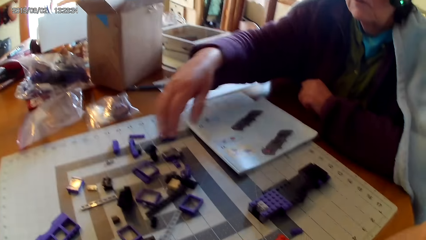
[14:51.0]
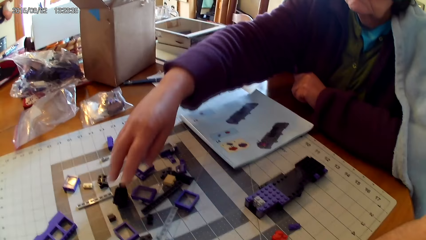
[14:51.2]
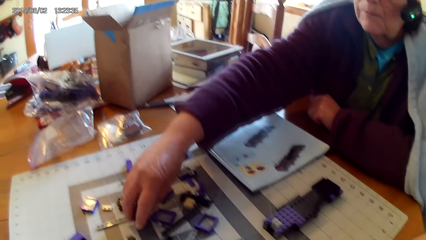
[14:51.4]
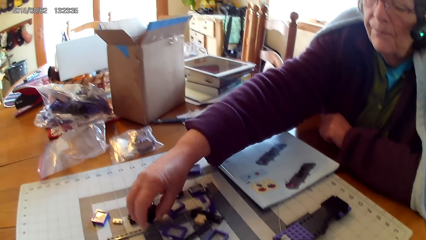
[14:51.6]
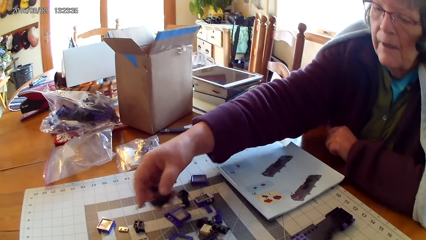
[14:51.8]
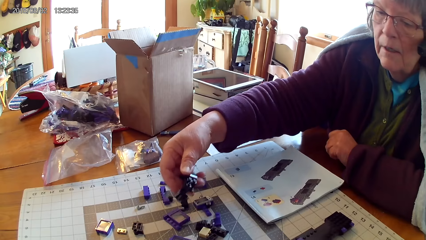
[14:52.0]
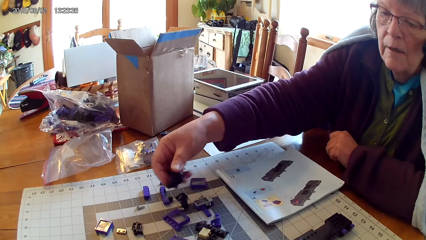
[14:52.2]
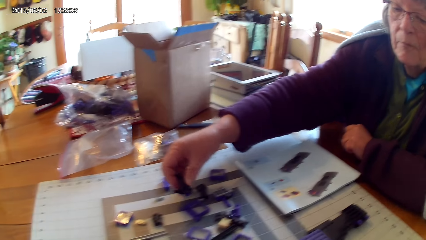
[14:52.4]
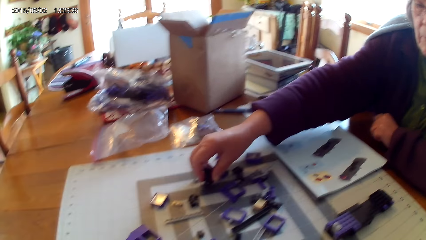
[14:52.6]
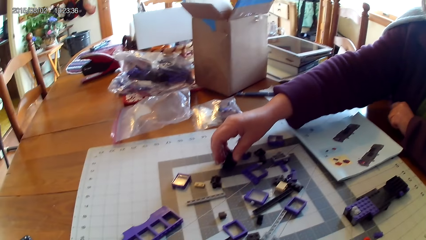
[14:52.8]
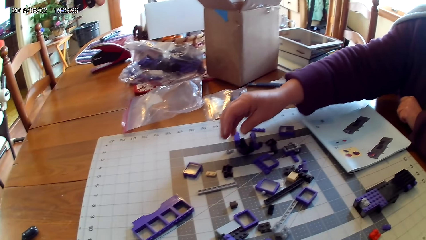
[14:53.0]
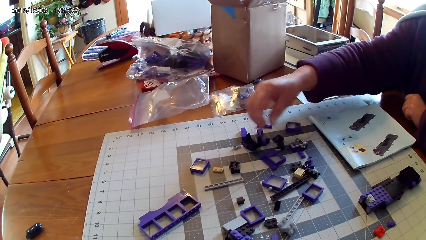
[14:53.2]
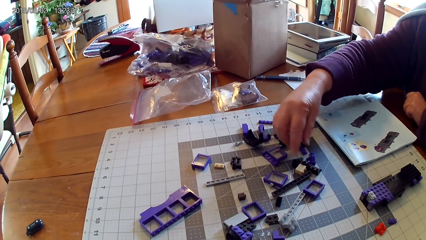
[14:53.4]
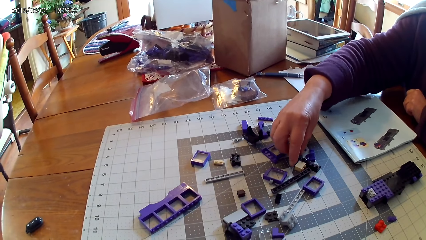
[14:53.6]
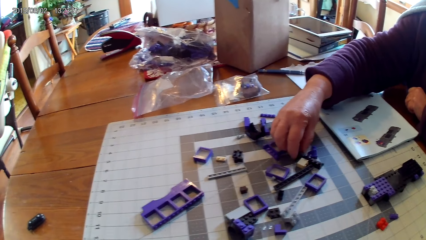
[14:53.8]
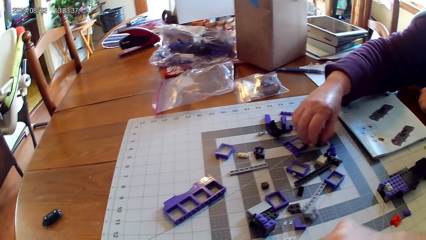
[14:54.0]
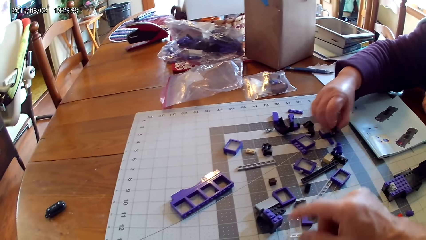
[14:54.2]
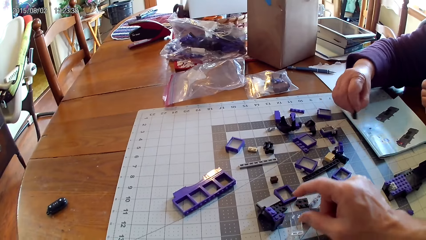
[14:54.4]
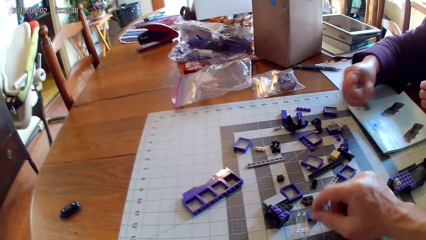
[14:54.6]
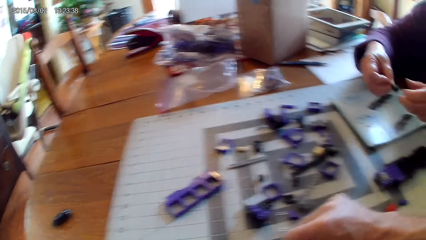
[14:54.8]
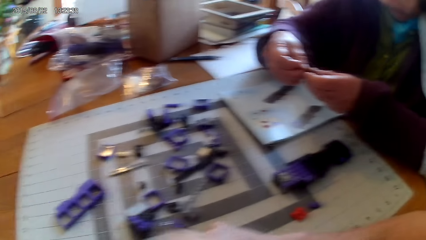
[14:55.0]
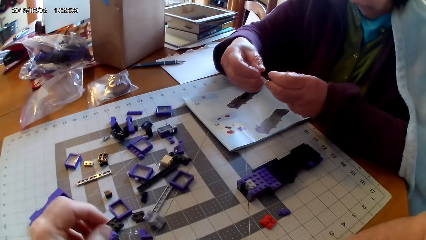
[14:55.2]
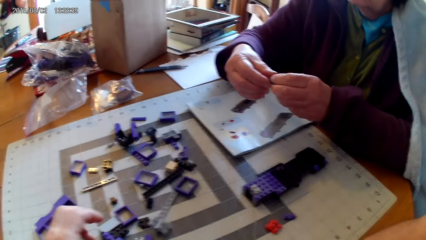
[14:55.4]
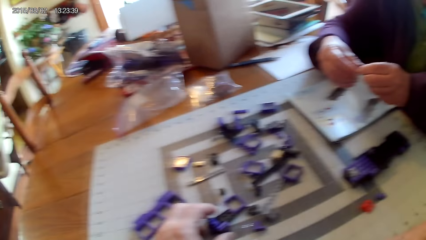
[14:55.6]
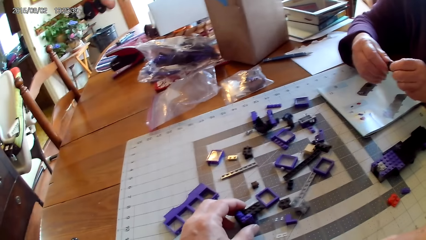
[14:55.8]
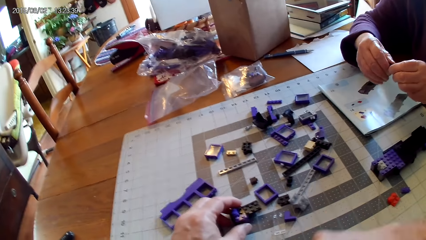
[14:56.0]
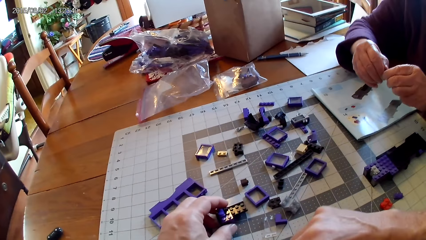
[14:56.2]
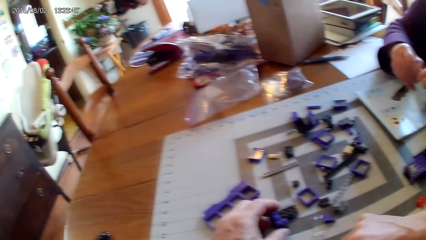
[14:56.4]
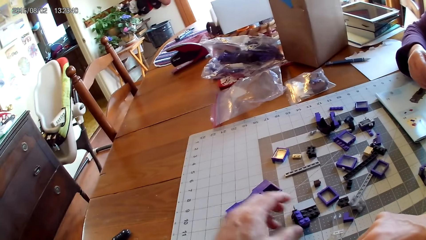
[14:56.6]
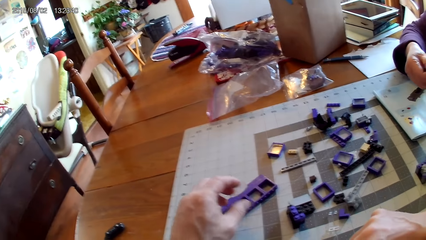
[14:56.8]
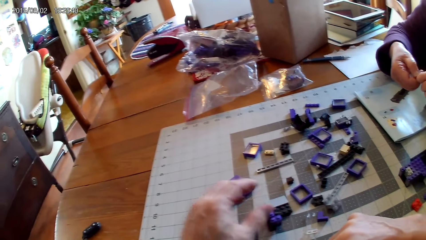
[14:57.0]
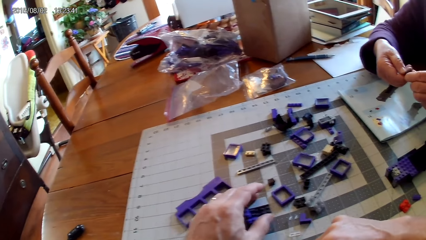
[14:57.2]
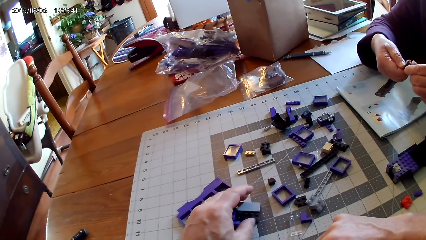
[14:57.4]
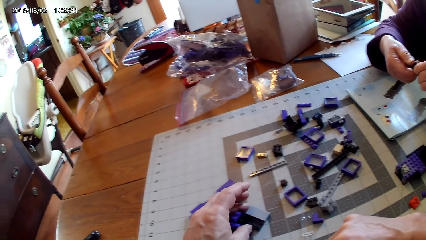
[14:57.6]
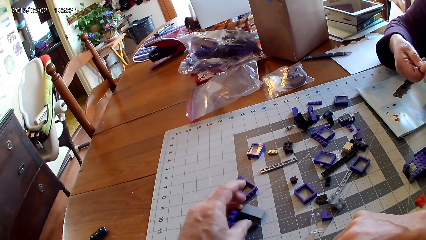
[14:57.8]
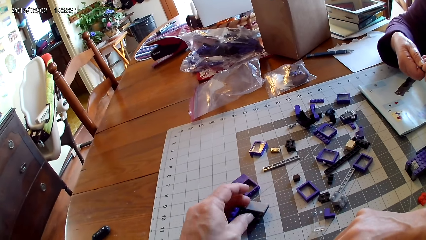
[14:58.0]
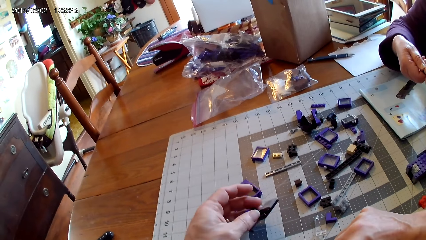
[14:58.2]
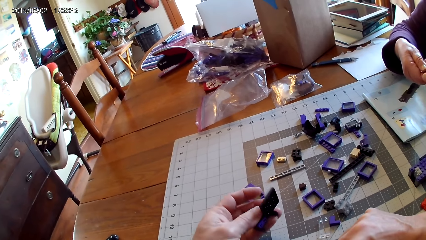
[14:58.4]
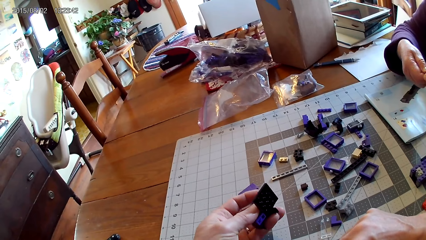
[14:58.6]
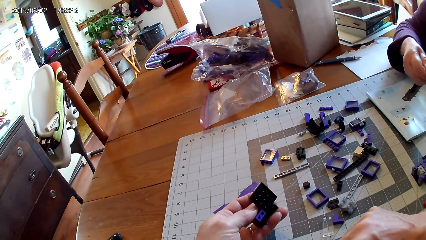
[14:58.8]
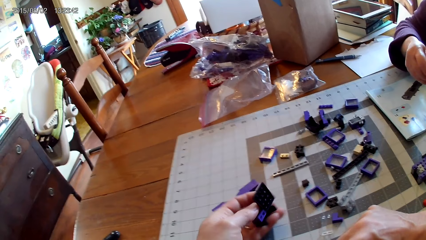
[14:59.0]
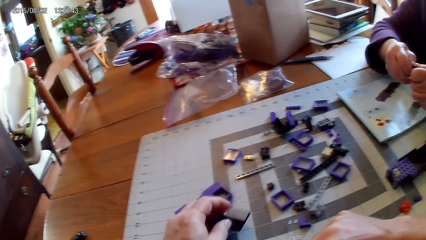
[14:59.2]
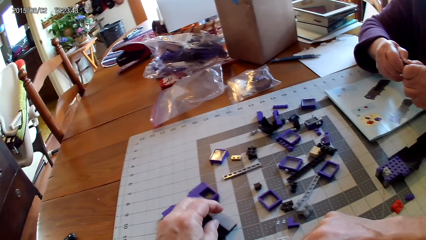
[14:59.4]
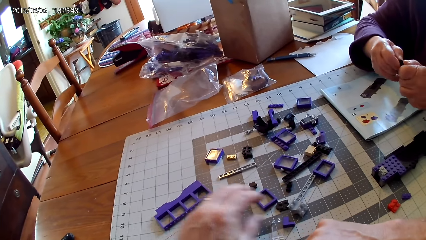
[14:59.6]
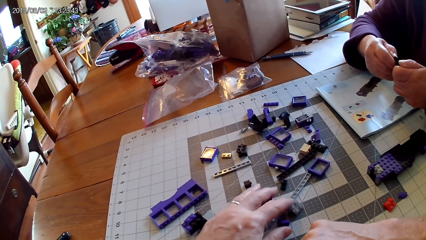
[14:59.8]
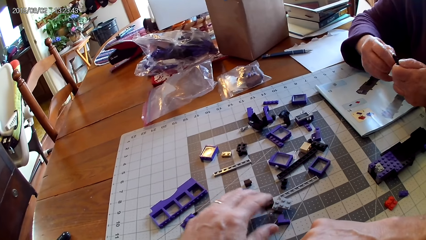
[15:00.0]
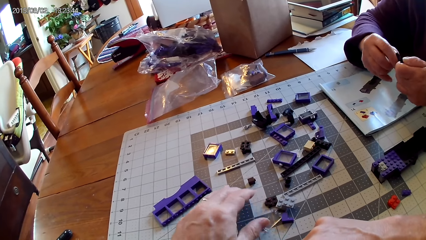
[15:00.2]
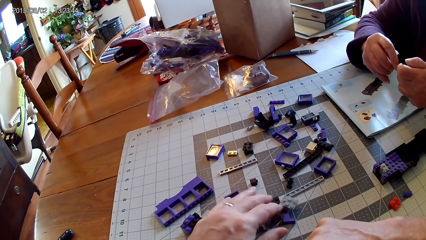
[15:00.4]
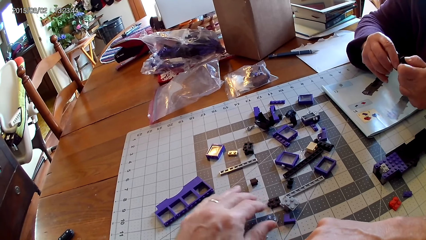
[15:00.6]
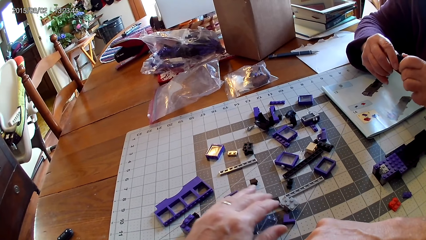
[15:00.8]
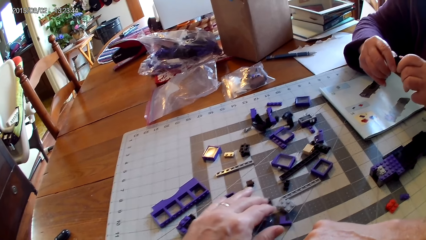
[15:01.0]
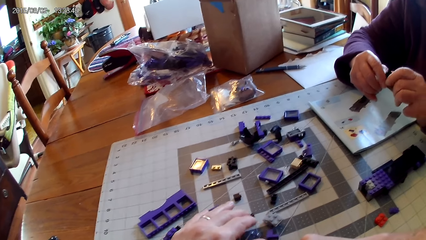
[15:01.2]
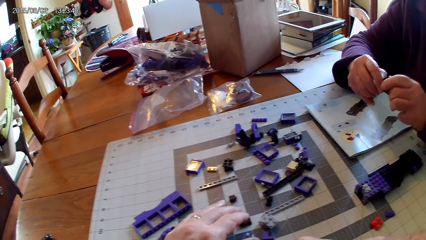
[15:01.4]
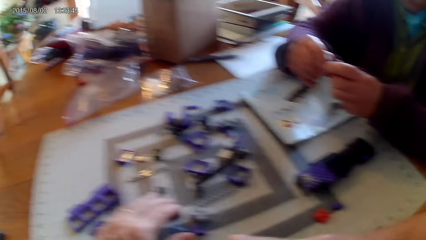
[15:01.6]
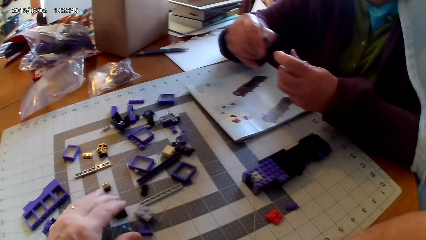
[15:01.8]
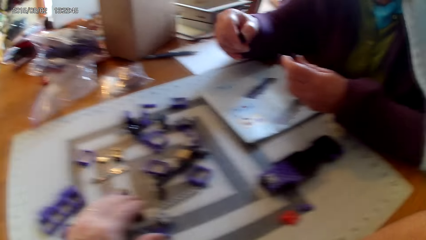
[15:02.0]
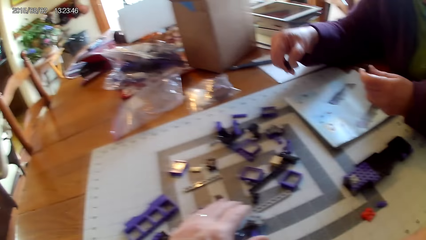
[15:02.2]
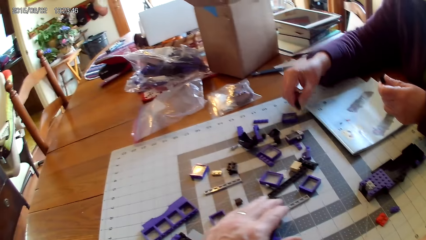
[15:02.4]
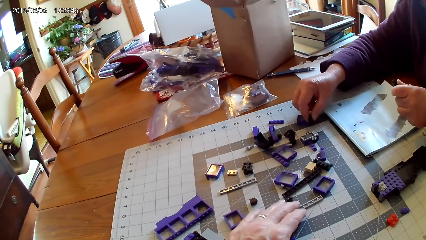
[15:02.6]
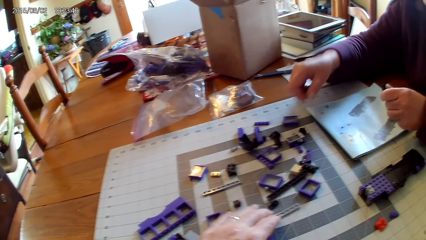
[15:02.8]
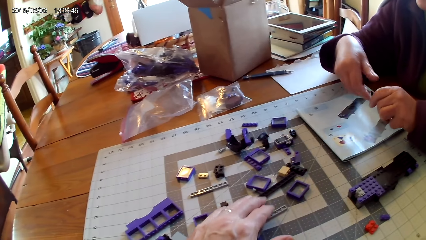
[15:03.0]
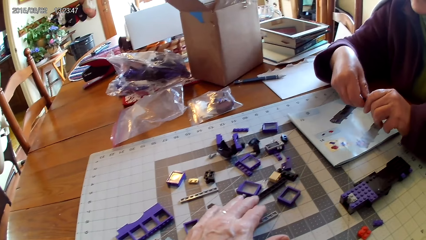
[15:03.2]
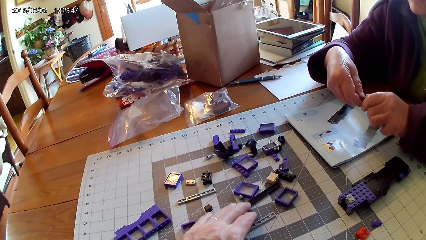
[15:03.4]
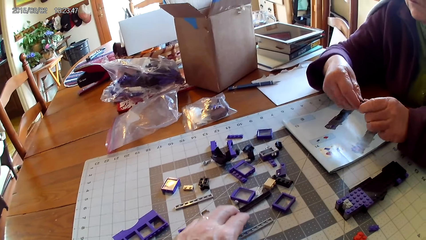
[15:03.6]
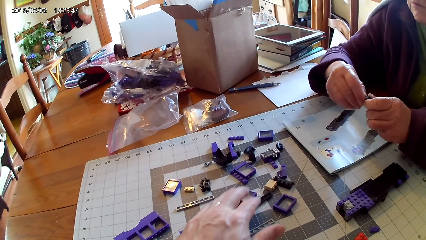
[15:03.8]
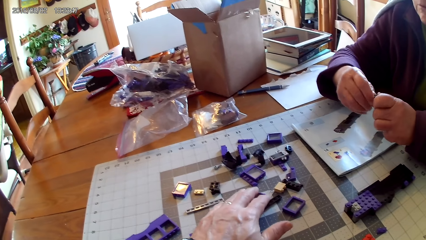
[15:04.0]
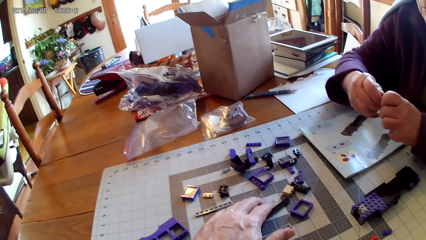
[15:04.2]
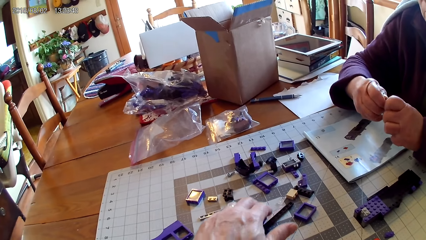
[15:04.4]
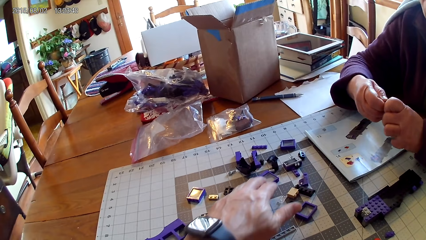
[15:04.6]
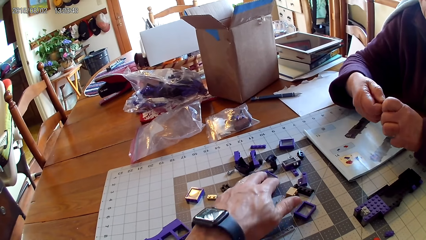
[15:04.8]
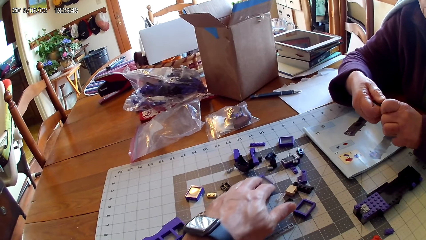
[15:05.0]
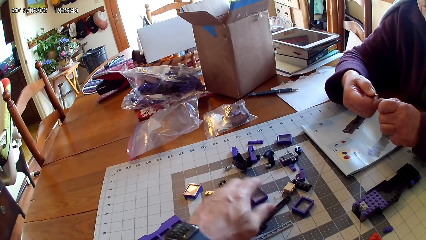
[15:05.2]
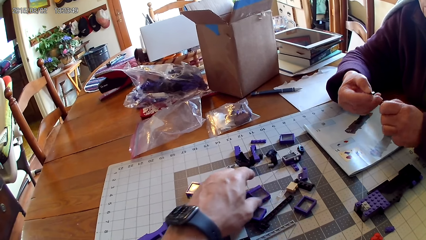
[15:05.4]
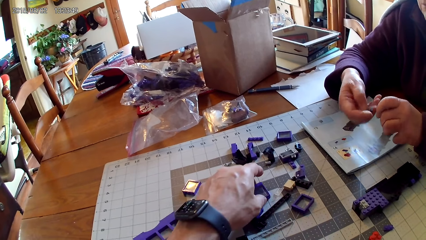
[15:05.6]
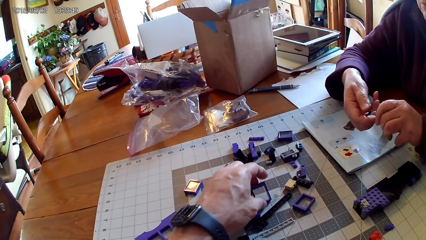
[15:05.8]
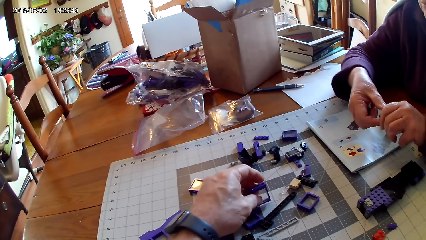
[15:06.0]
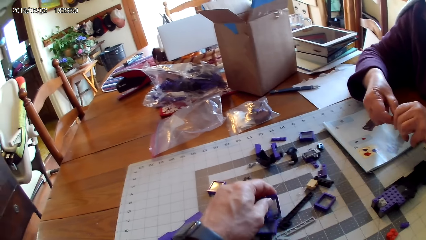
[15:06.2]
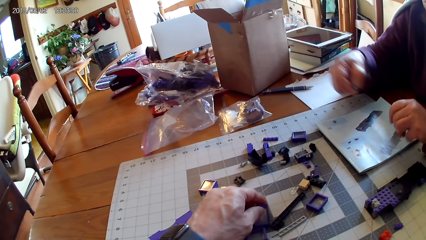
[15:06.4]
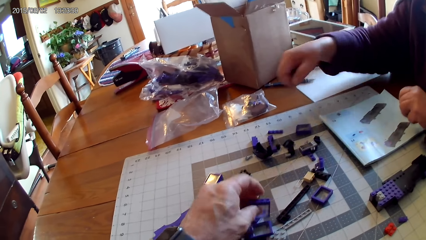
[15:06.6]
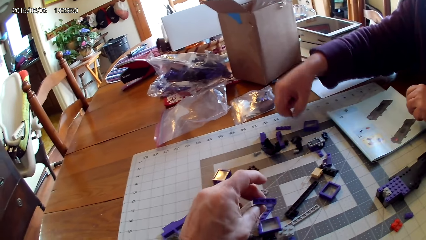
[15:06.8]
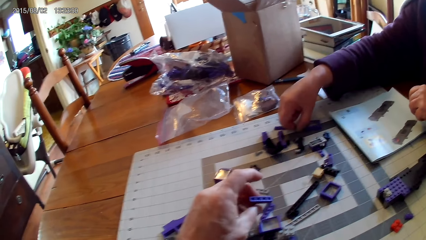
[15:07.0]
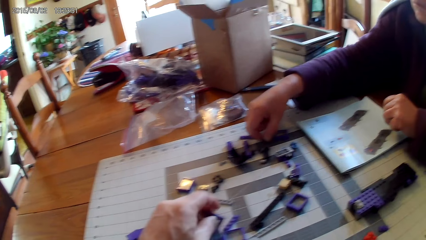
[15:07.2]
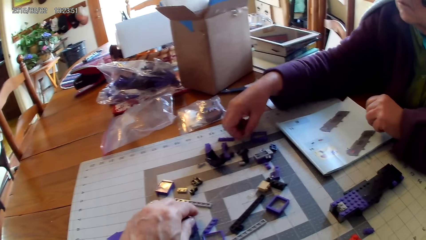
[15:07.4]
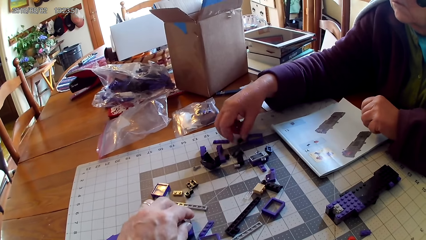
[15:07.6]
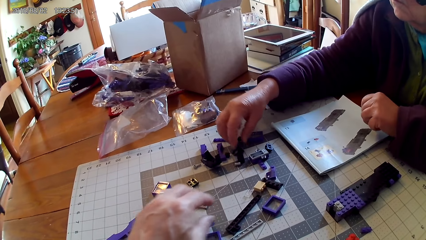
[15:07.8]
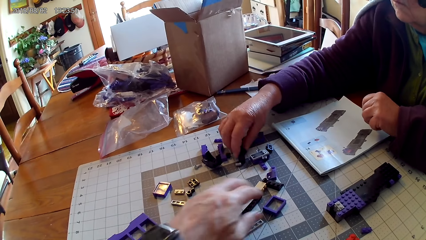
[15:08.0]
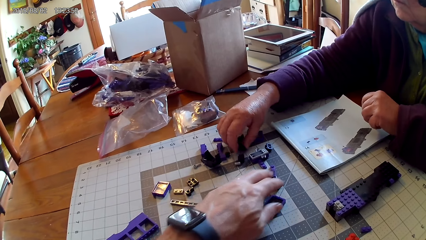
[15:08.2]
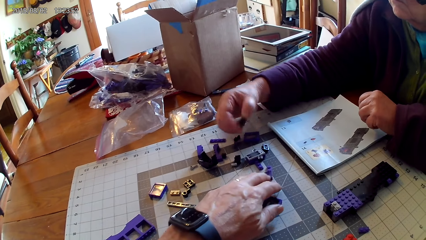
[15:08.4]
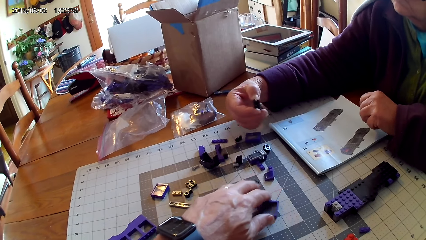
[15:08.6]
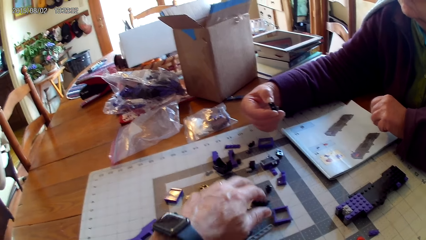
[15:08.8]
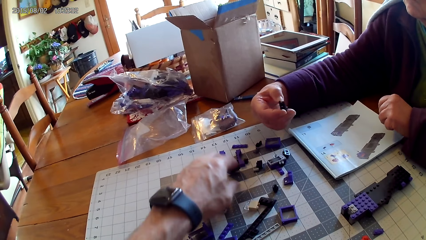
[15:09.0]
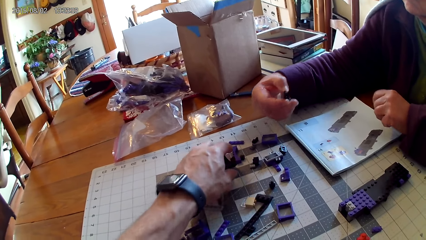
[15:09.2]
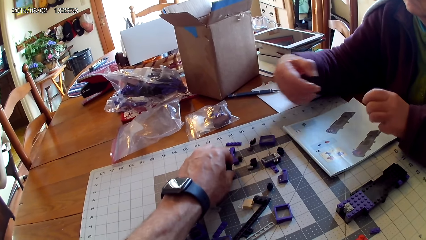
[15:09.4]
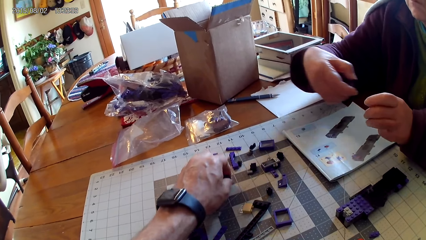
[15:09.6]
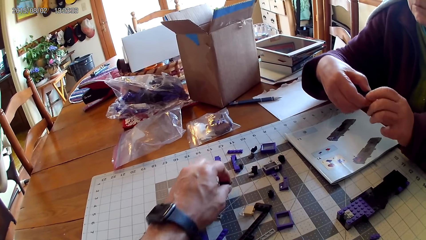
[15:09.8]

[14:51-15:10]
A woman lowers her hand. The woman picks up a plastic or spare part from the table. The woman looks at the spare part. The woman puts the spare part on the table. The woman takes another spare part from the table. The woman holds the spare part with both hands. The camera wearer takes another spare part. They hold a plastic. They move the spare part on the table. They take the spare part, look at the spare part and put the spare part on the table. They arrange the spare parts on the table. The woman fixes a spare part. The woman puts the spare part on the table. The camera wearer arranges the spare parts on the table. The woman loosens another spare part. The woman puts the spare part on the table. The woman takes a spare part from the table. The woman looks at the spare part.
